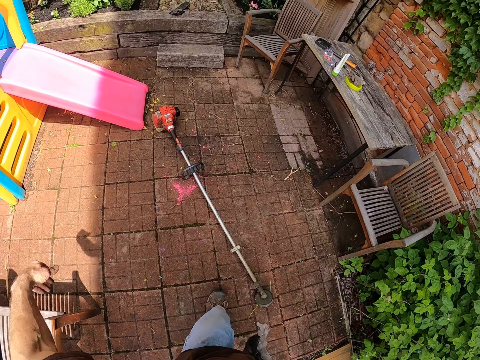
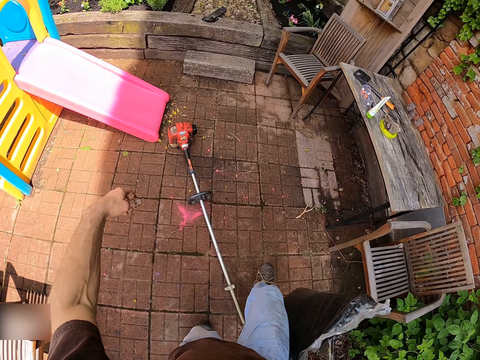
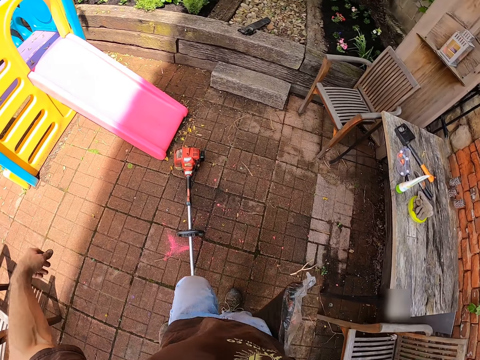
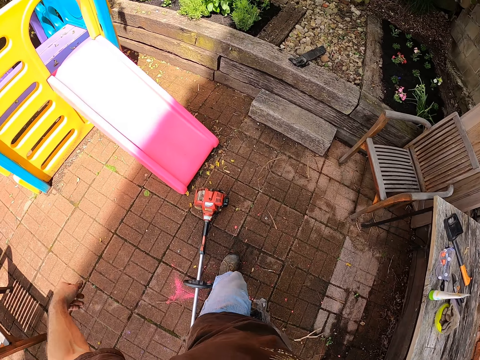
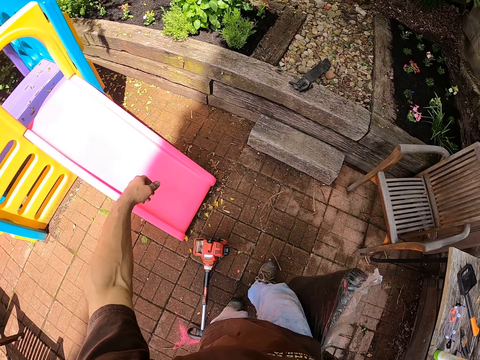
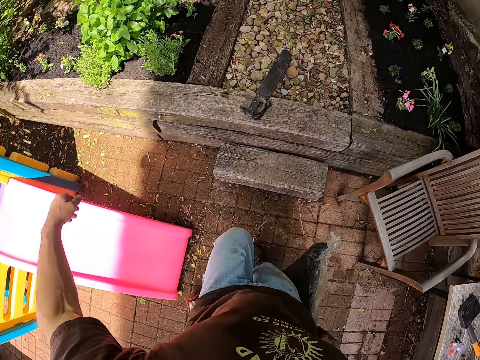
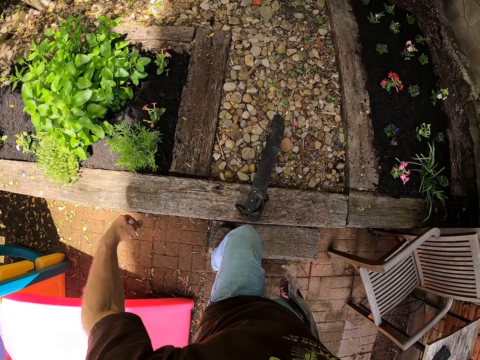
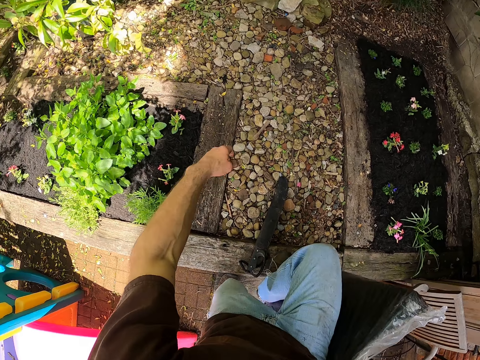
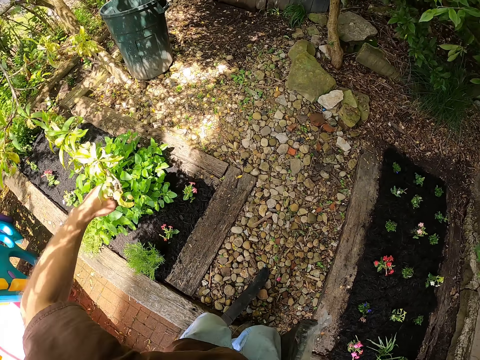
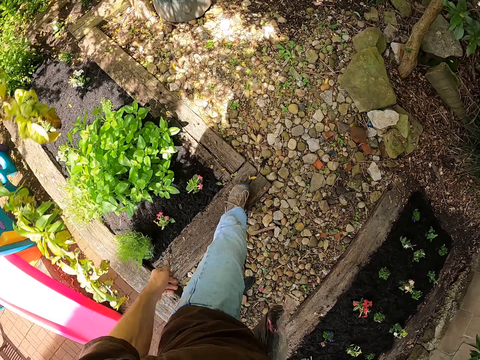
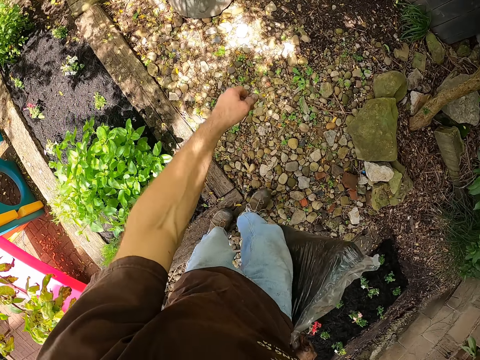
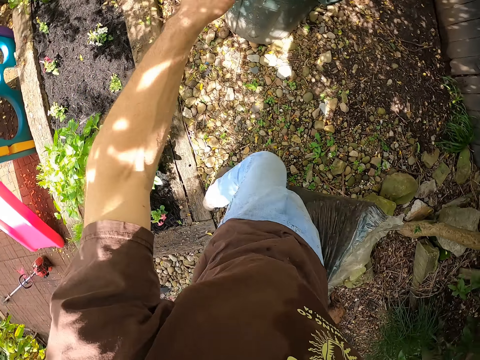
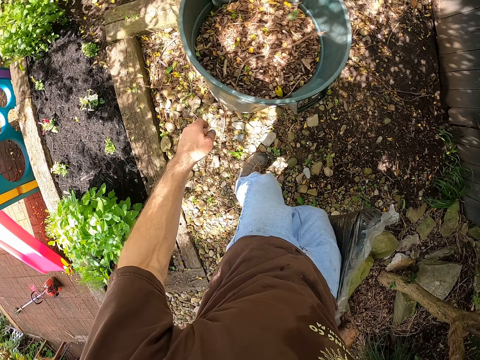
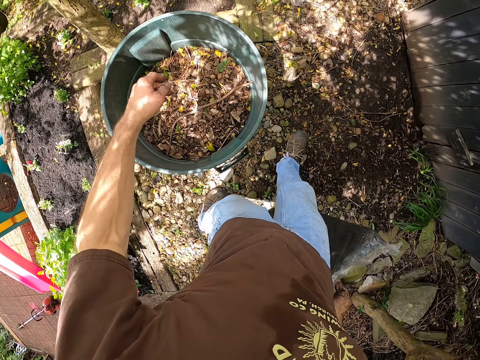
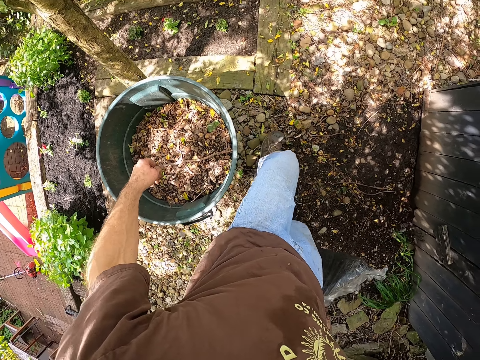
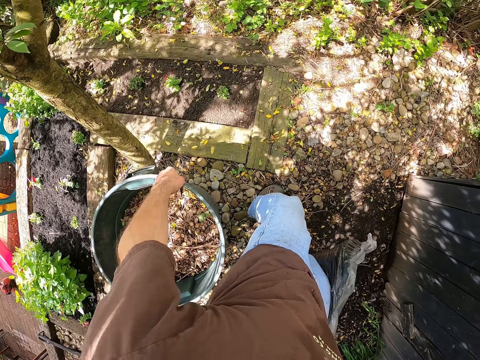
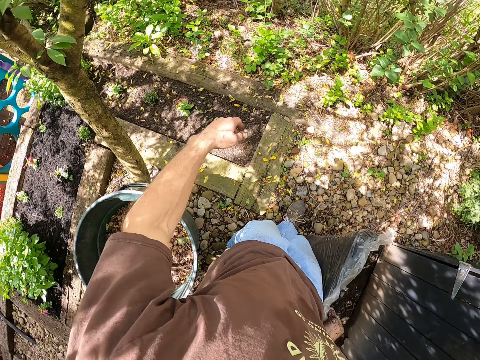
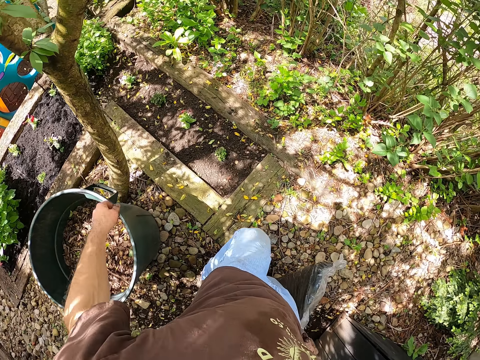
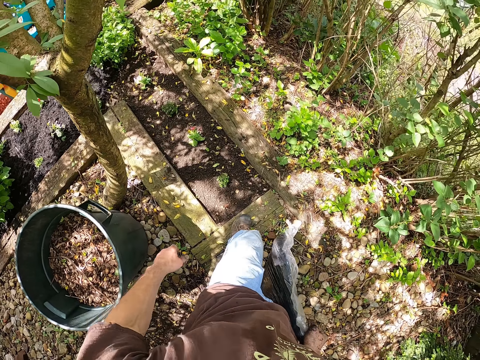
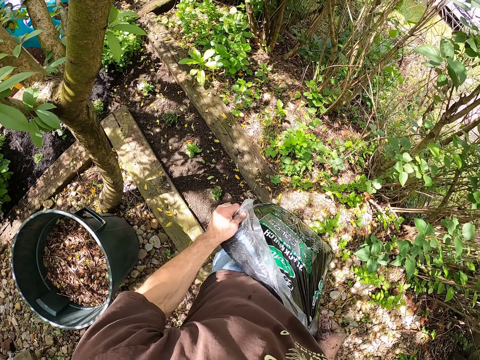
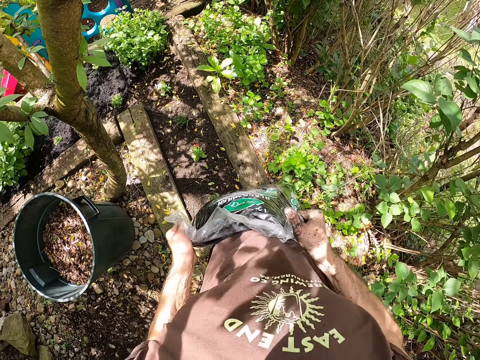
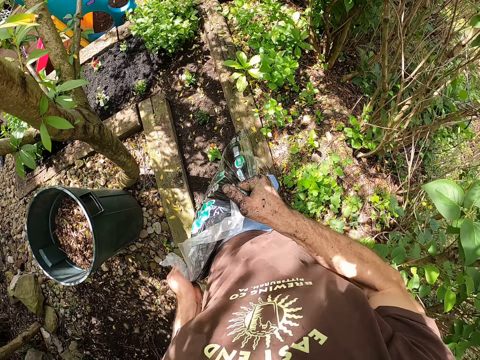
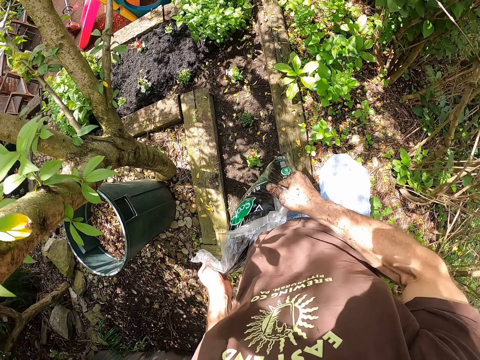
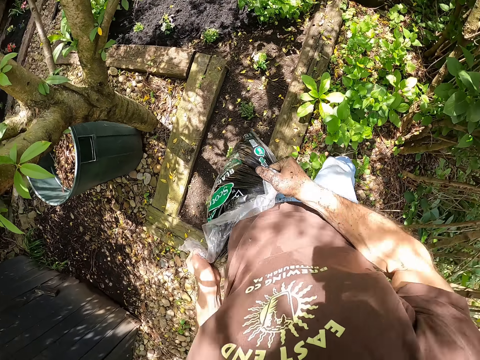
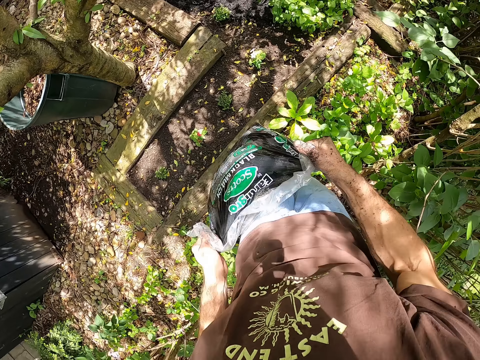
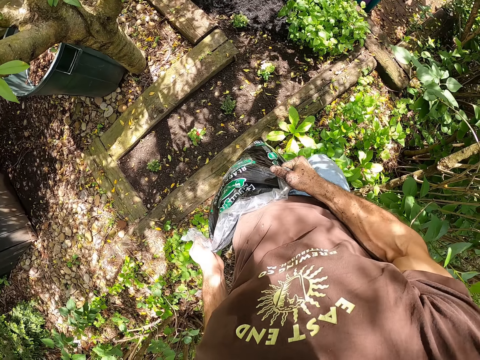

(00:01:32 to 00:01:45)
The camera wearer holds the manure bag with his two hands.

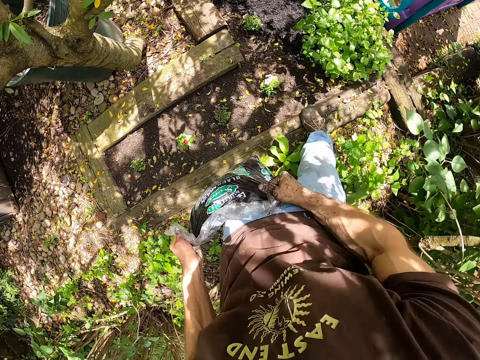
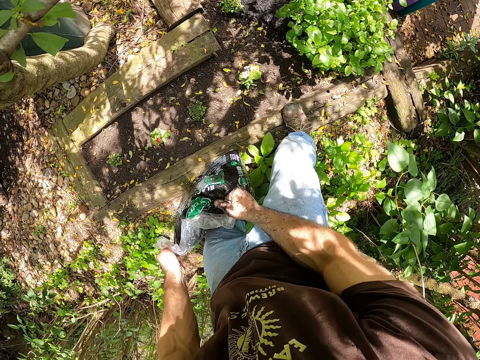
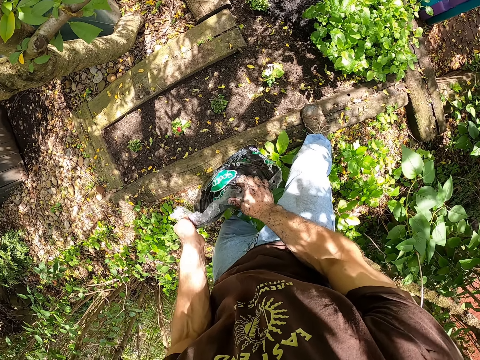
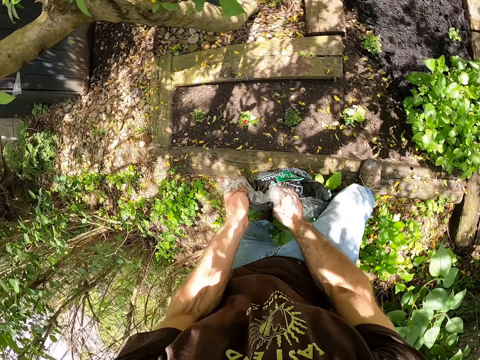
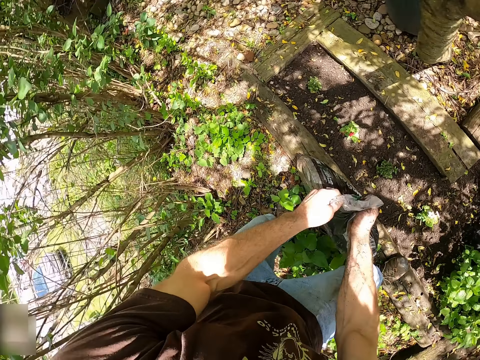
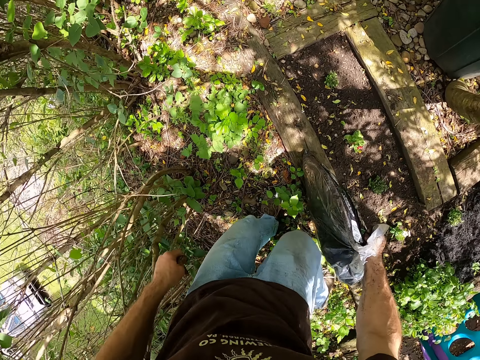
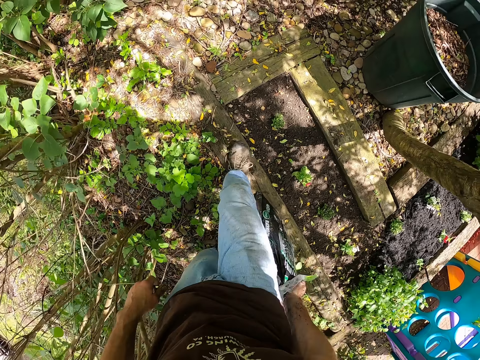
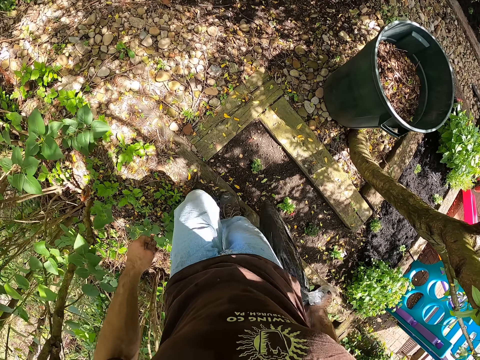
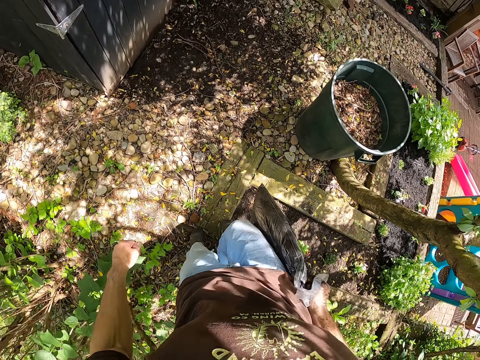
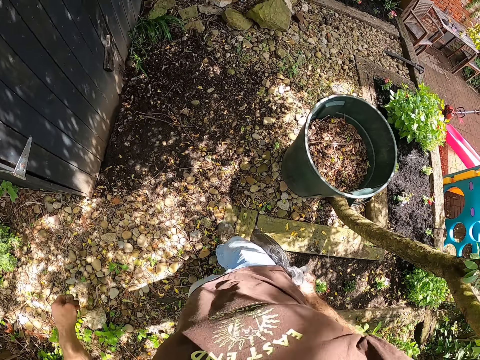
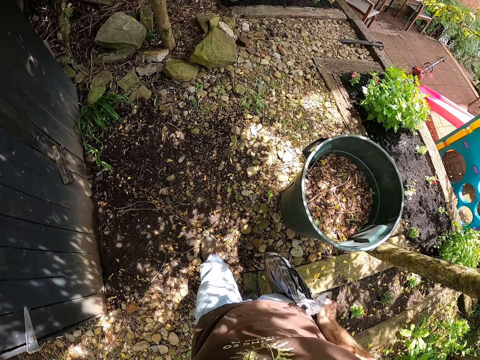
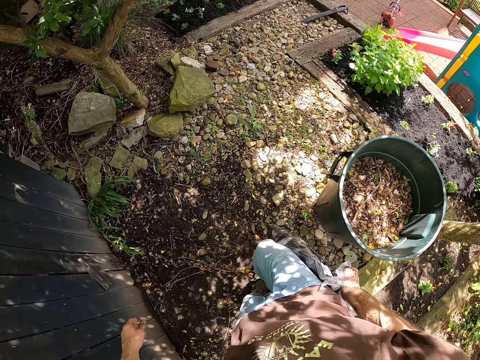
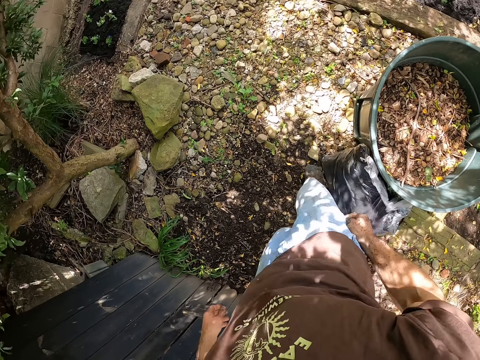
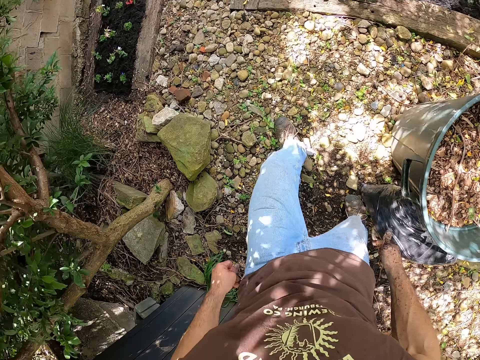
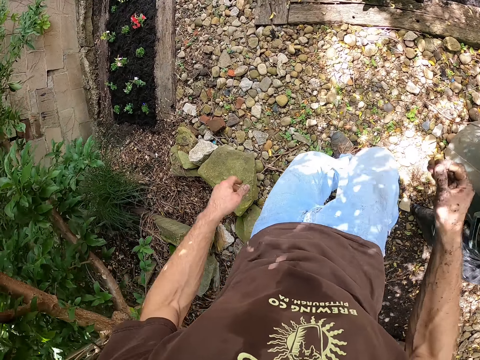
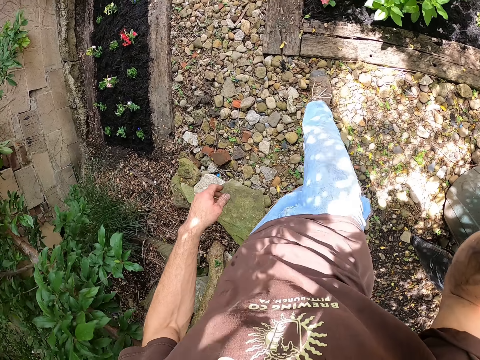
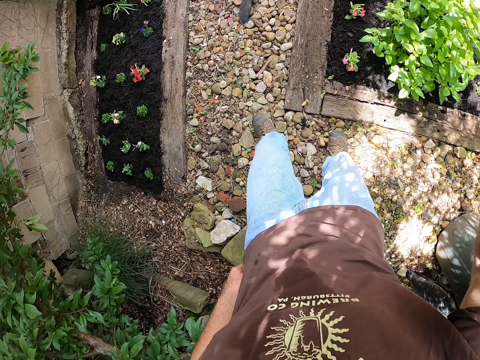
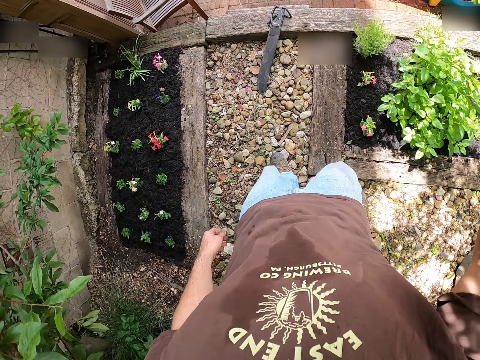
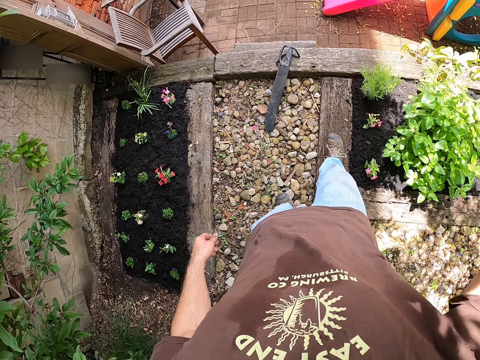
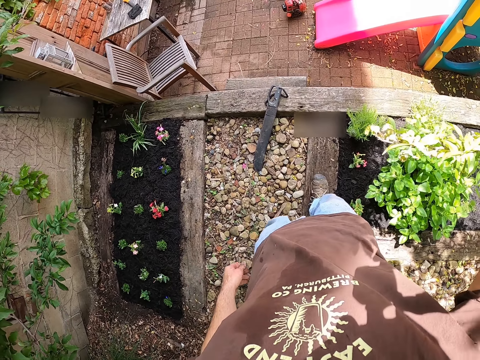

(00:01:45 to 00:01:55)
The camera wearer drops the manure bag on the ground with his two hands. He stops walking. He walks away with the manure bag in his right hand. He drops the manure bag on the ground by the side of a waste bin with his right hand. He walks around the compound.
